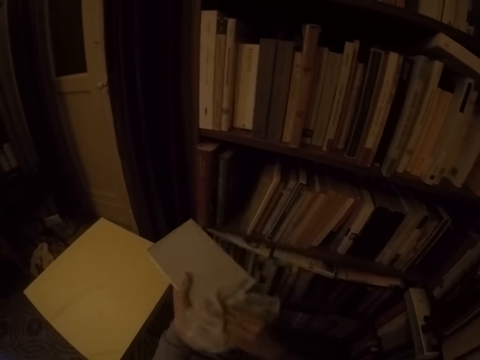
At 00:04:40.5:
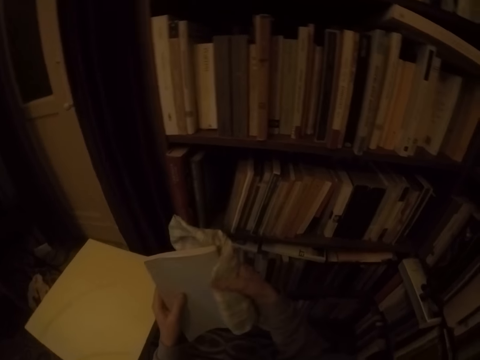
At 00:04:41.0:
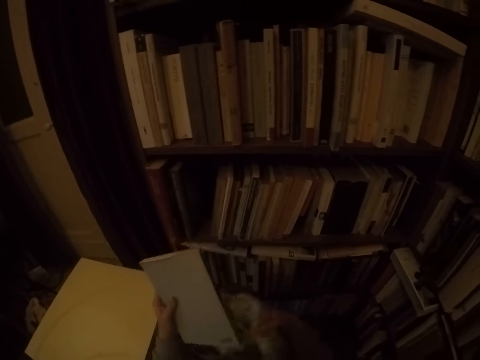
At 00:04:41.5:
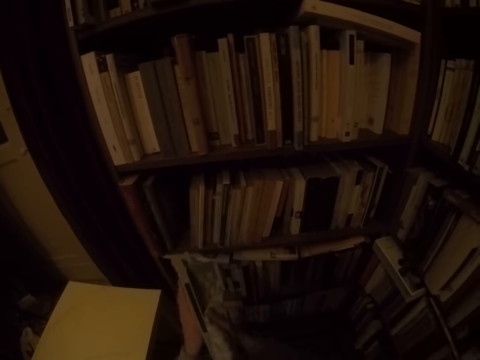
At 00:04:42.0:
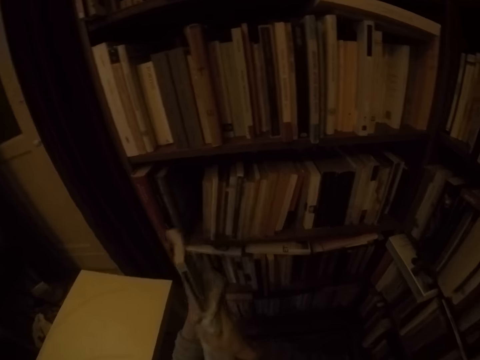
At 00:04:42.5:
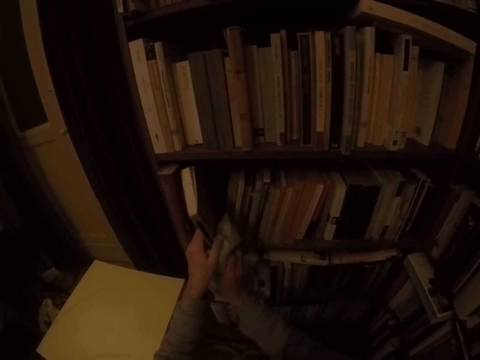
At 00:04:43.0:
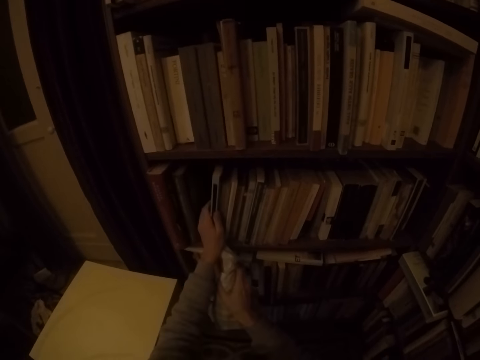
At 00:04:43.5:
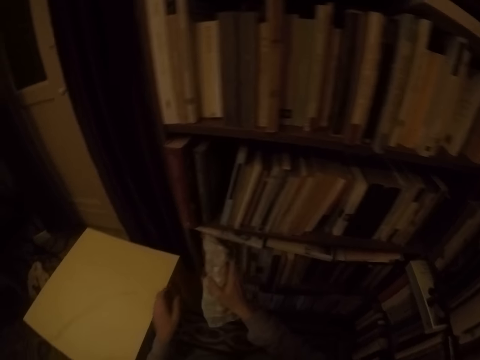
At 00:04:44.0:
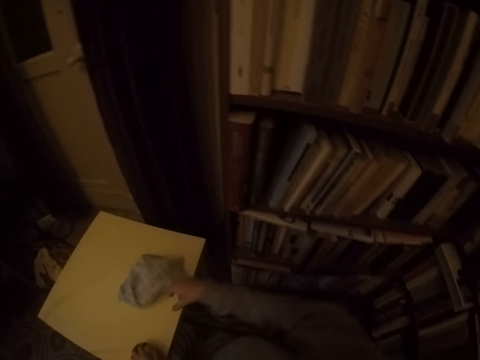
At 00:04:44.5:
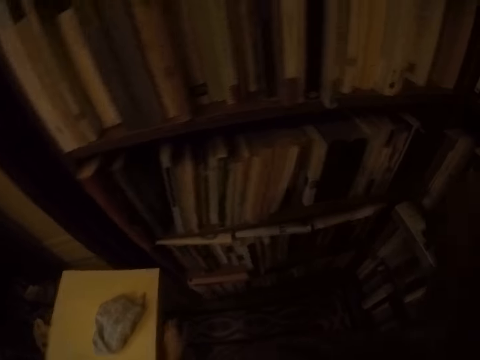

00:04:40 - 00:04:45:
The camera wearer puts the book in the shelf with his left hand. He drops the napkin in his right hand on the table.
